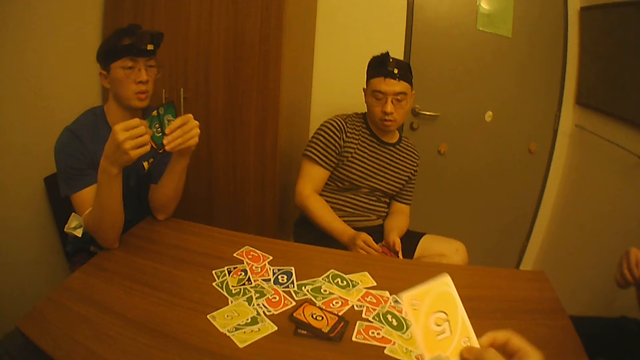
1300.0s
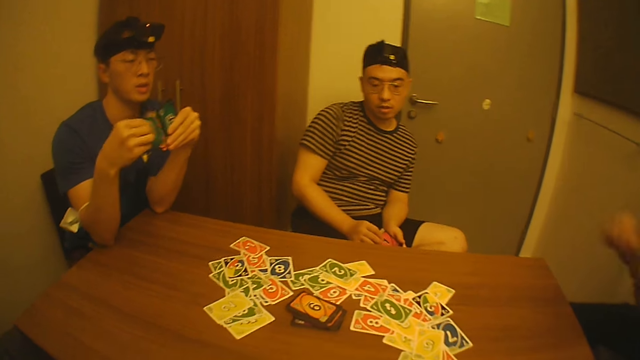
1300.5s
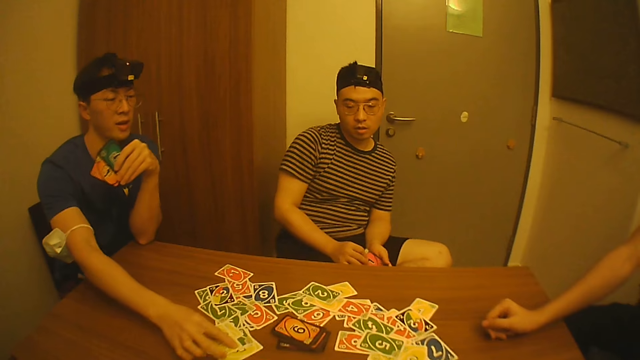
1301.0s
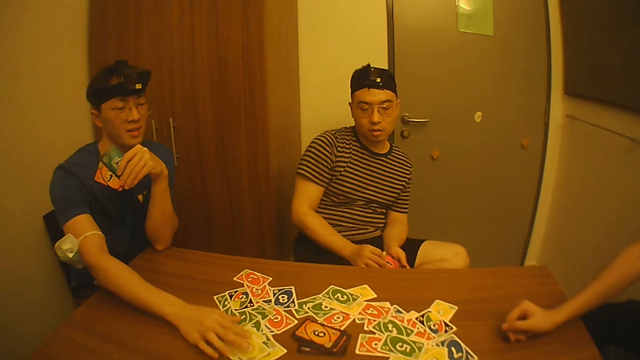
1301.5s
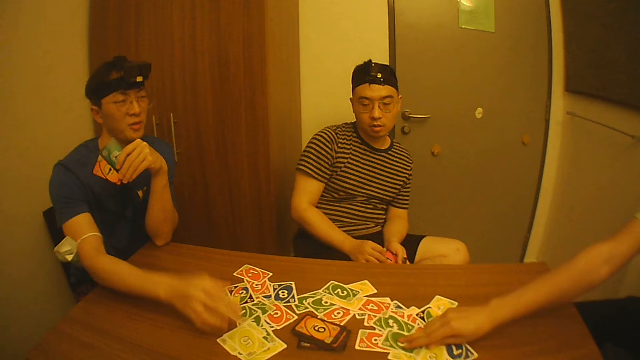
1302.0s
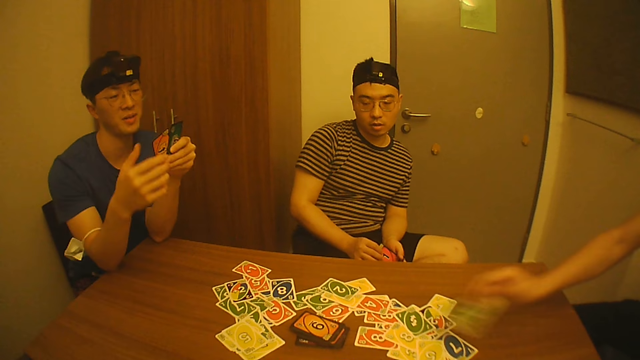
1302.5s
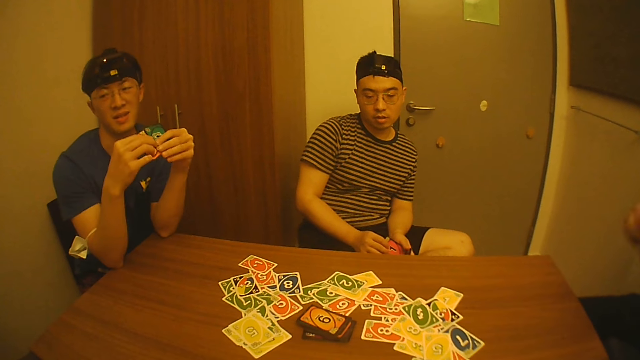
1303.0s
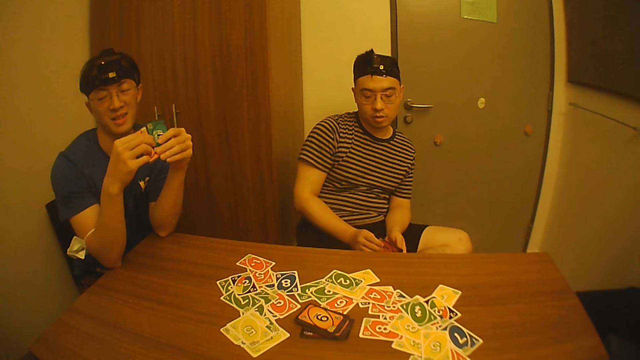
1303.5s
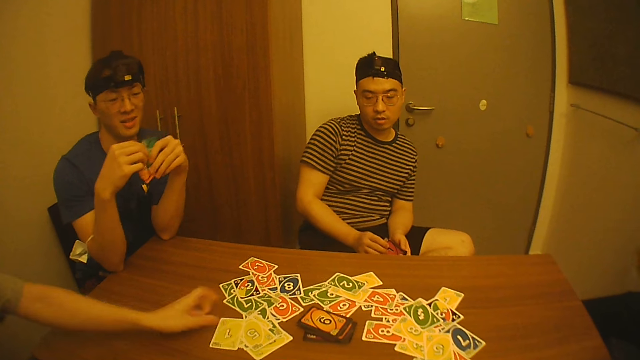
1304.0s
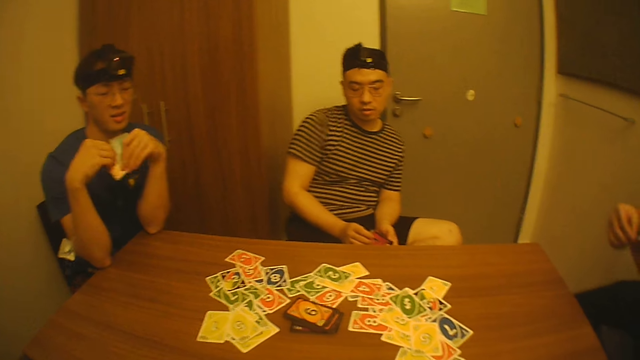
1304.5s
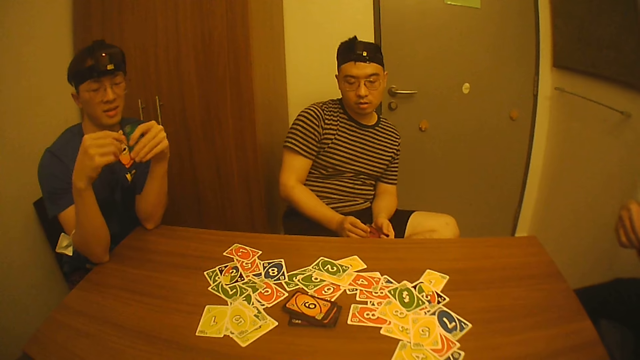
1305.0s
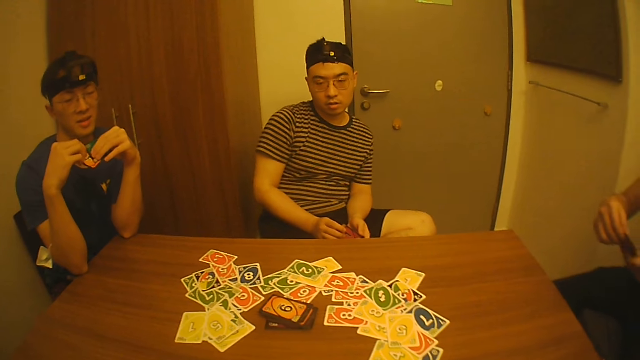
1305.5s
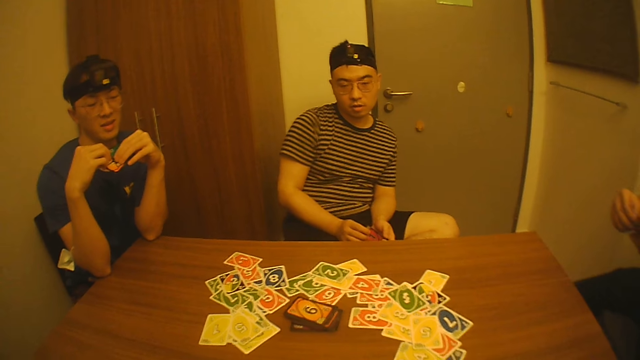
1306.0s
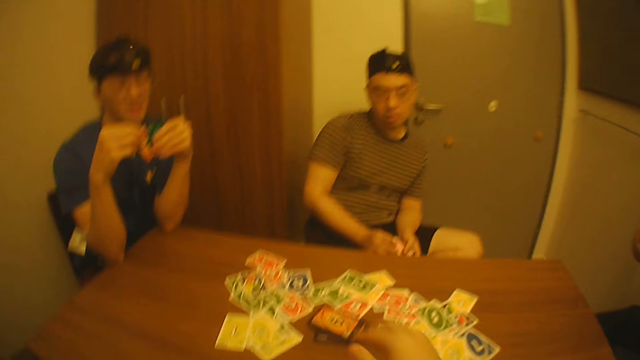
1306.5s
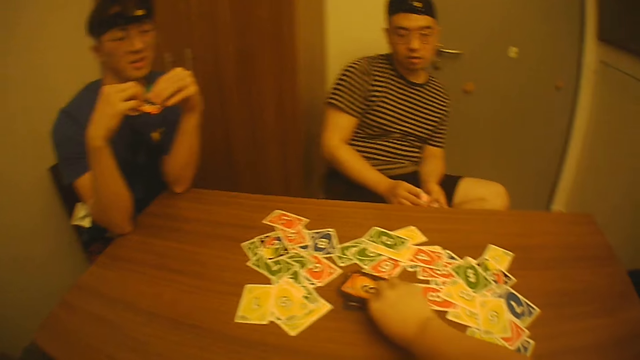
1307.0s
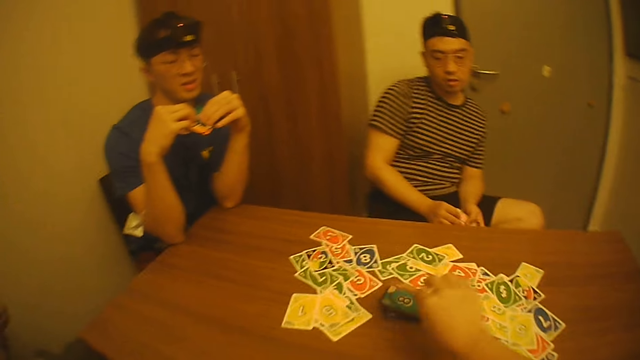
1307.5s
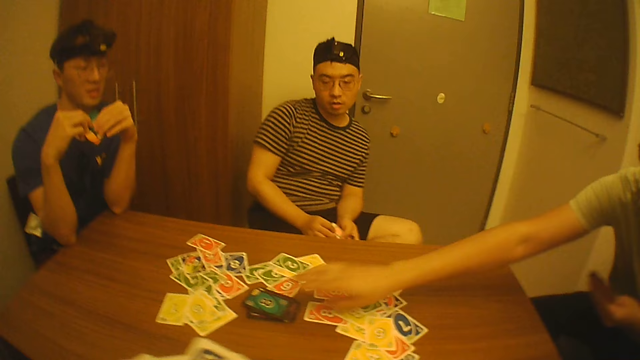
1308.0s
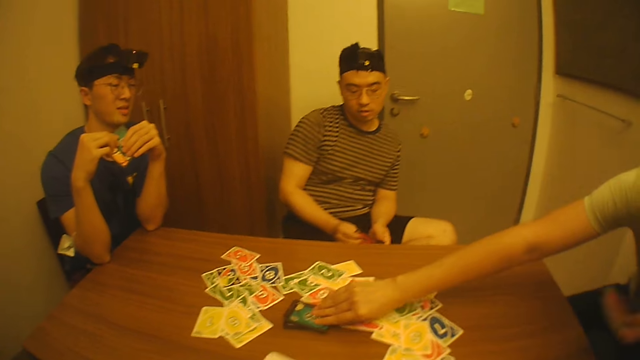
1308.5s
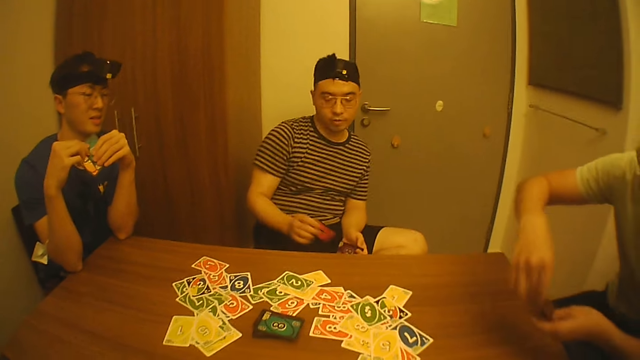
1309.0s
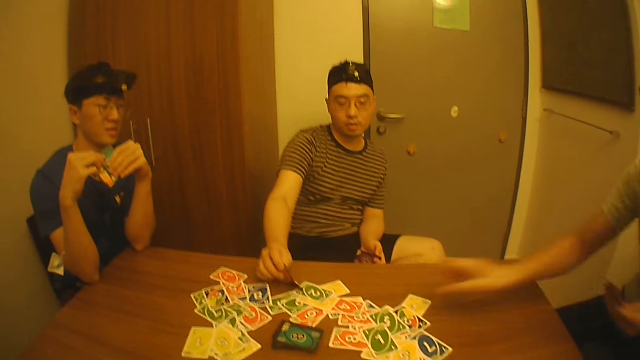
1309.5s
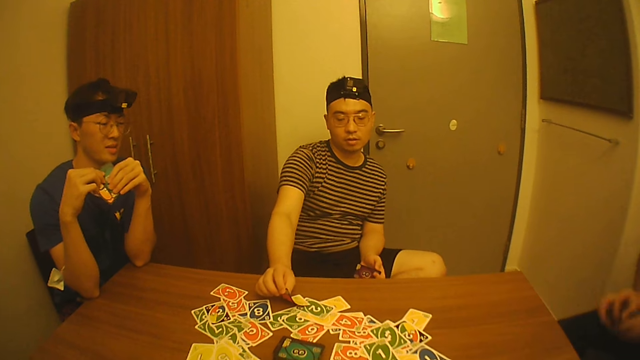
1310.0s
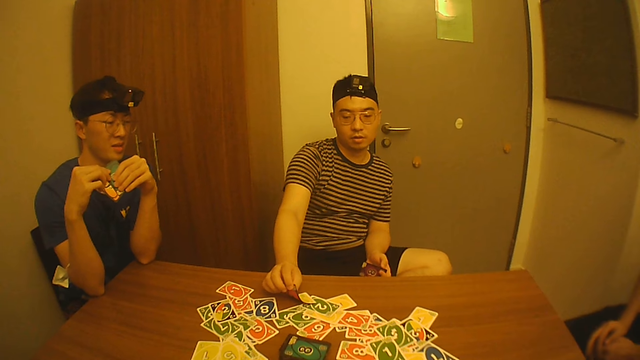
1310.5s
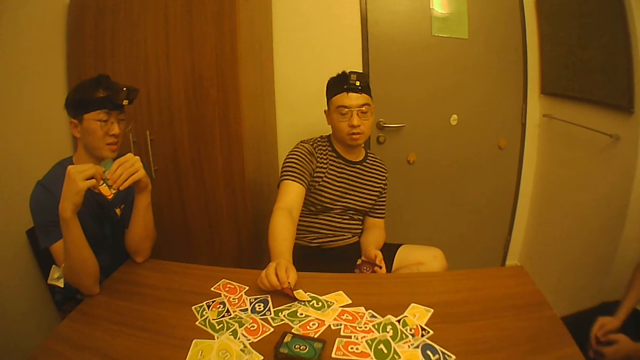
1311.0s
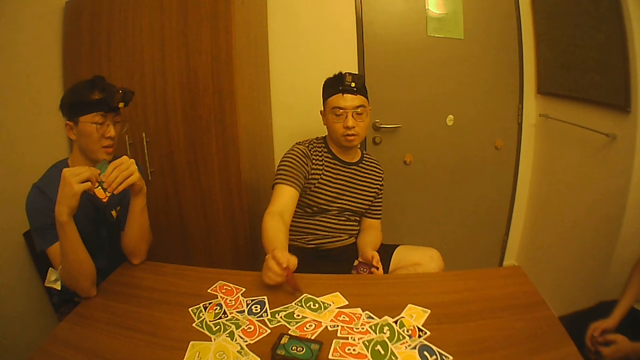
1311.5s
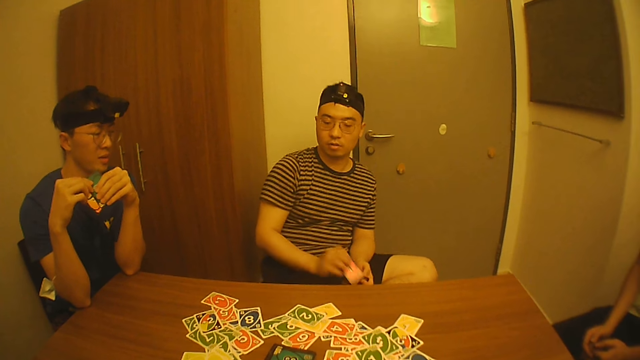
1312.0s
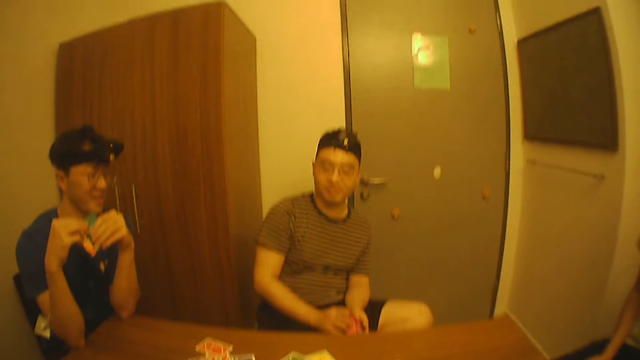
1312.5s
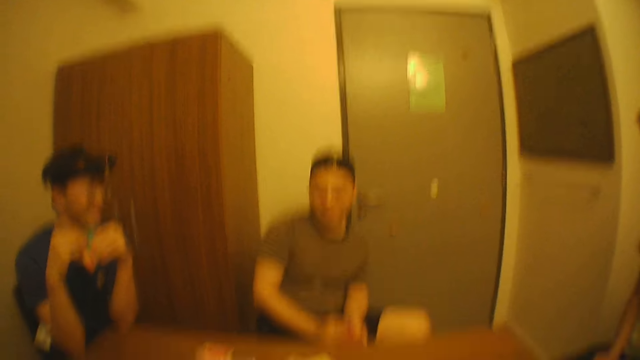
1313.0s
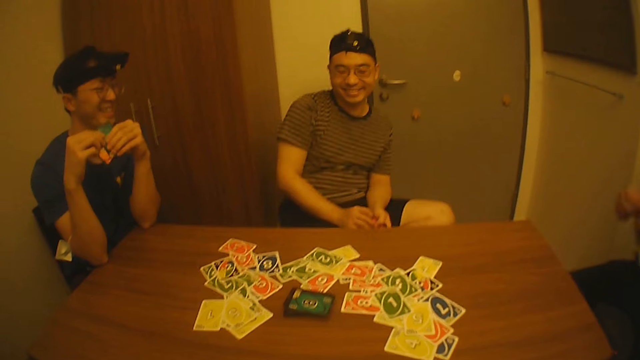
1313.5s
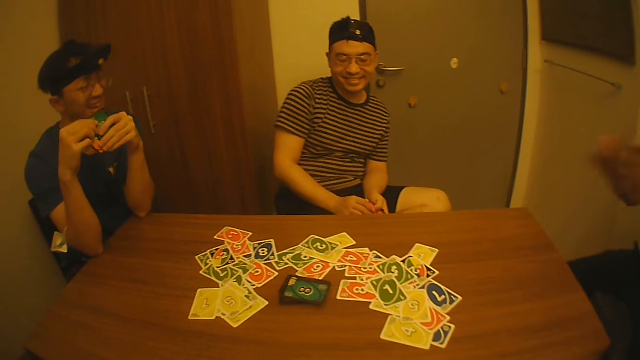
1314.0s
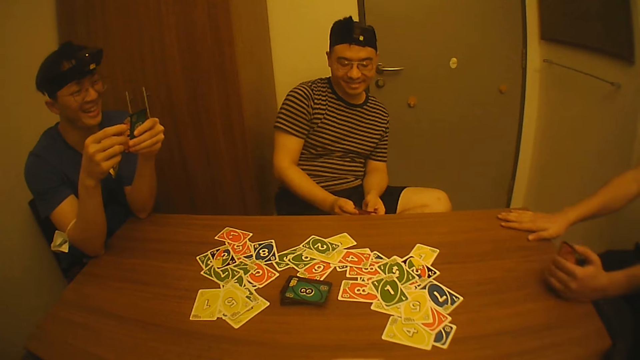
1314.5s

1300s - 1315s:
The camera wearer drops the playing card on the table. A man touches the playing cards on the table. Another man picks a playing card from the table. Another man drops the playing card on the table. The camera wearer looks around. They pick a playing card from the table. The second man picks a playing card from the table and drops a playing card. Another man looks at the playing card. Another man picks a playing card. The first man pulls the playing card. The camera wearer converses with friends.

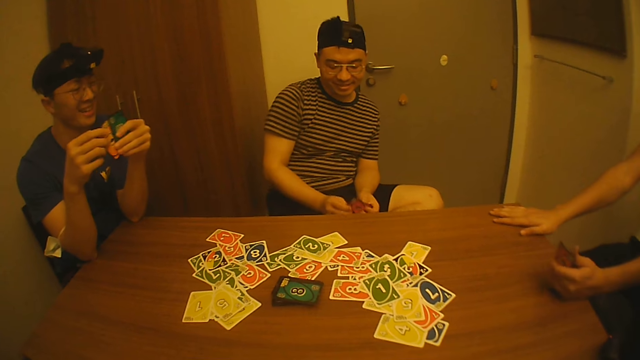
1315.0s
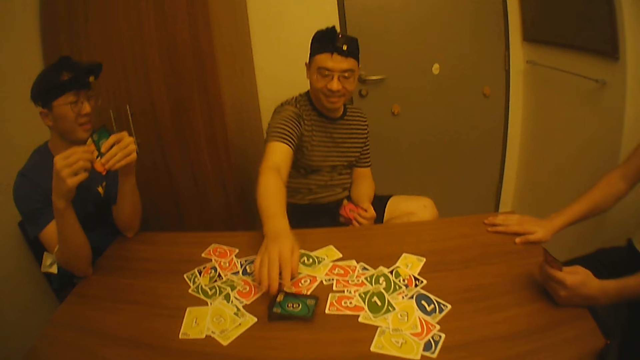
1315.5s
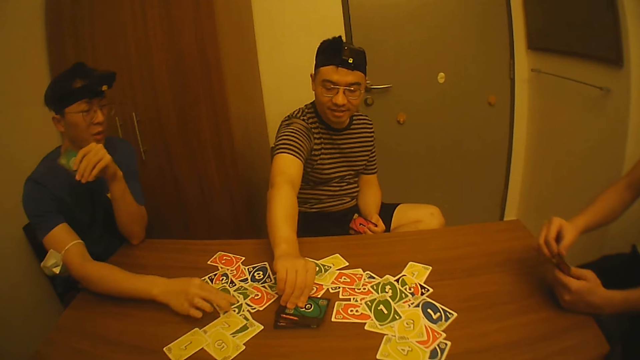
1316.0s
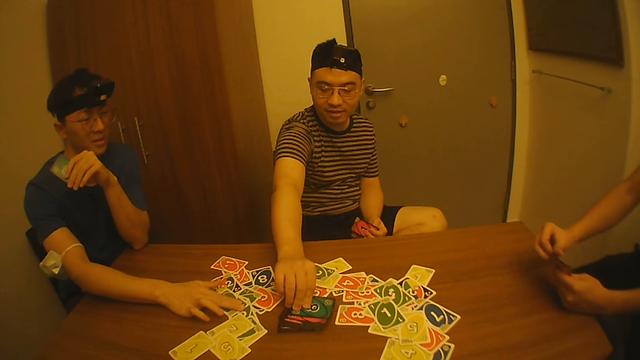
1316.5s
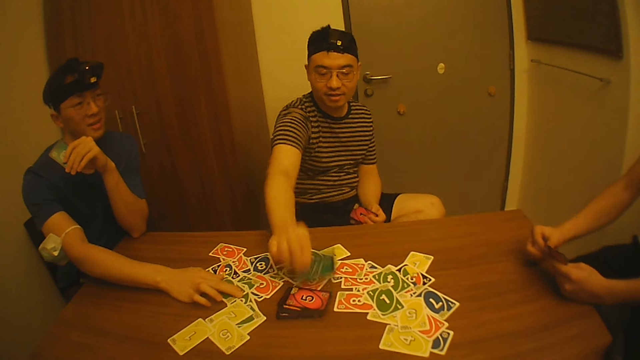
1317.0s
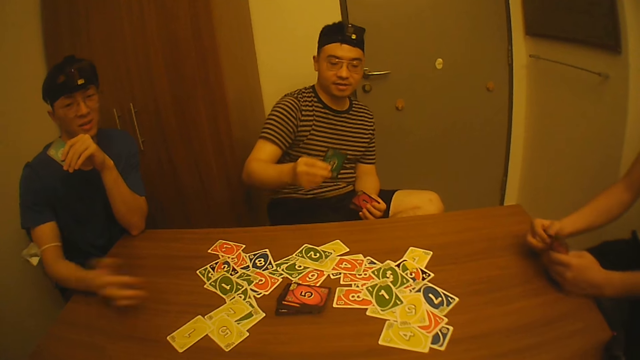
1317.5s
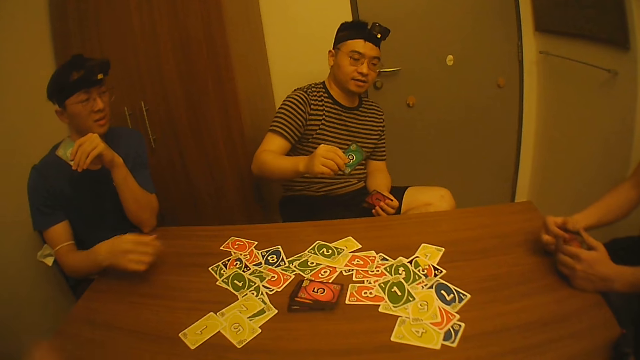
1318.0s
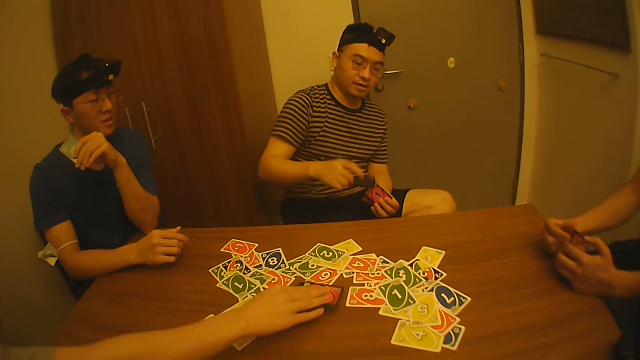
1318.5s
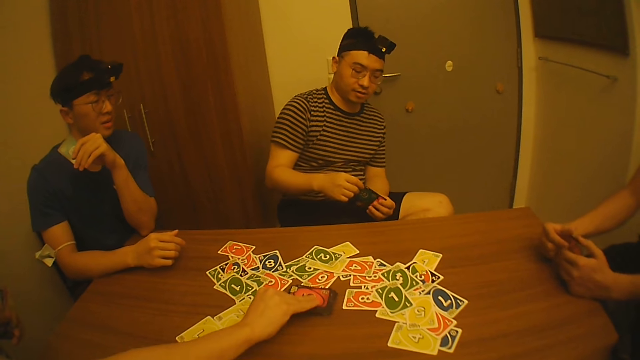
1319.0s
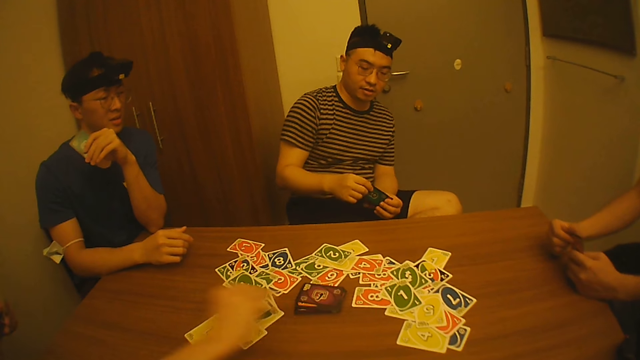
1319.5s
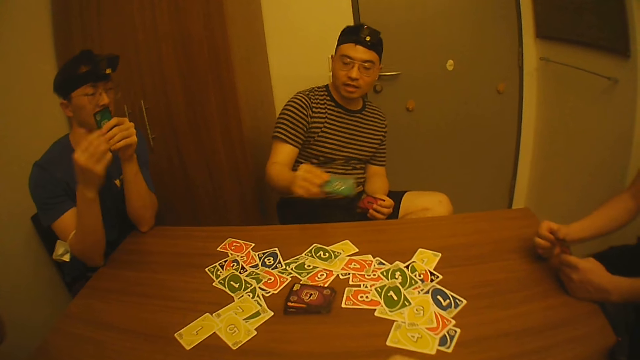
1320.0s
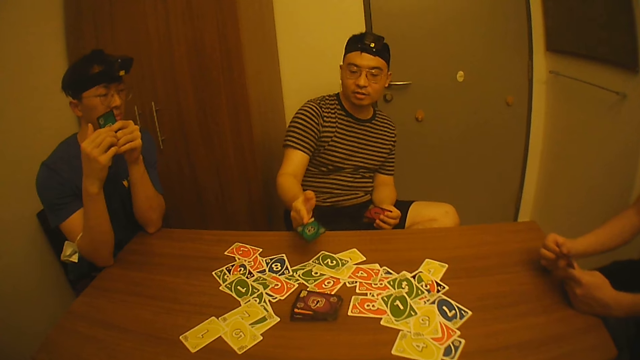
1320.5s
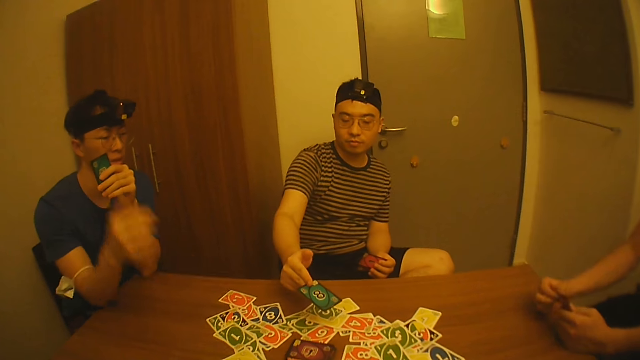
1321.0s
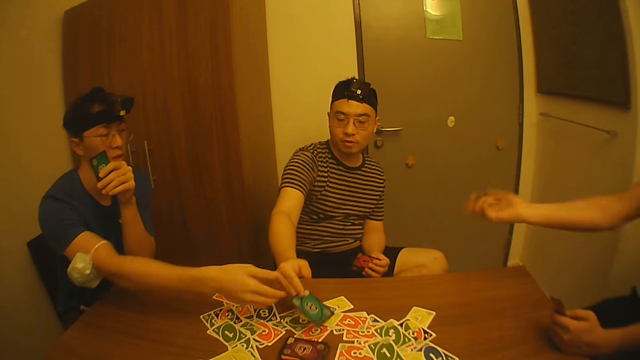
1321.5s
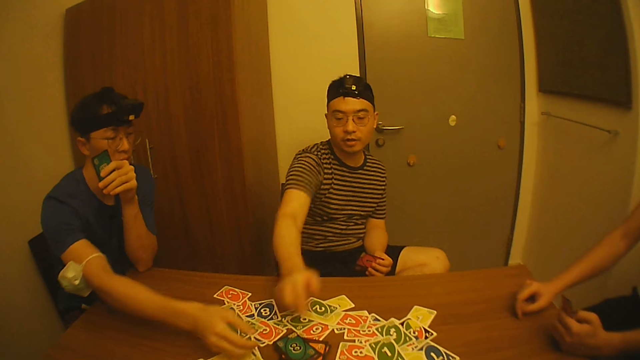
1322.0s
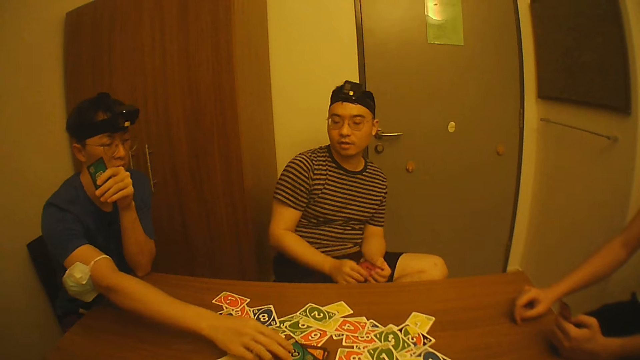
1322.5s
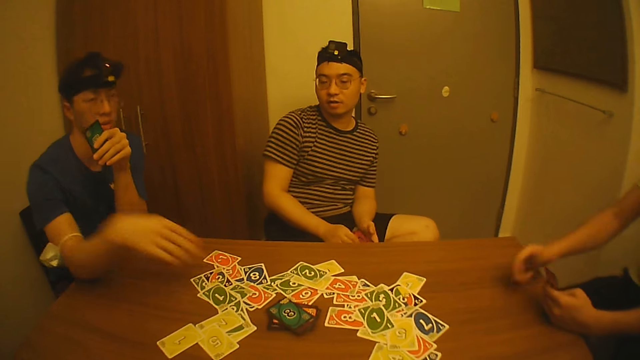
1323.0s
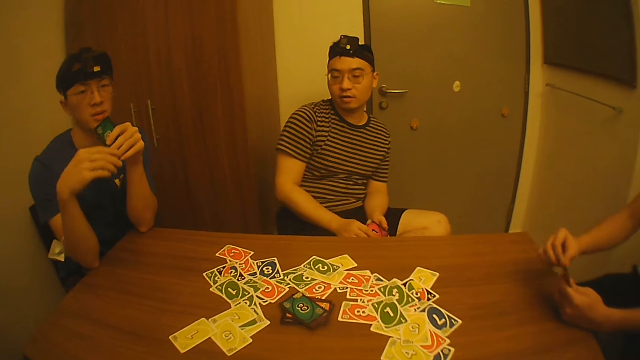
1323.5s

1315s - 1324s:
A man picks a playing card on the table and touches the playing cards on the table. Another man picks a playing card. The first man moves the right hand. Another man picks a playing card on the table. The first man converses with friends. The second man drops a playing card. The camera wearer converses with friends.
